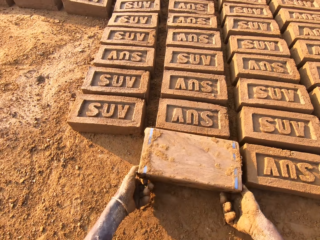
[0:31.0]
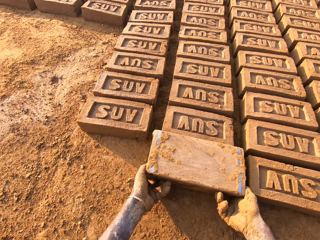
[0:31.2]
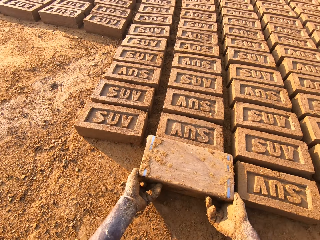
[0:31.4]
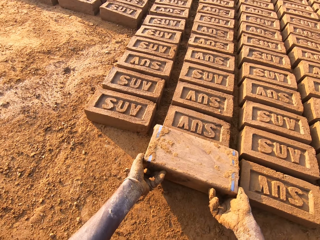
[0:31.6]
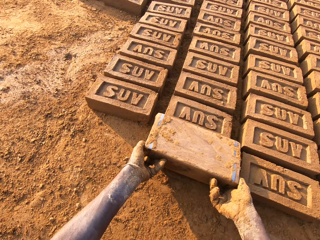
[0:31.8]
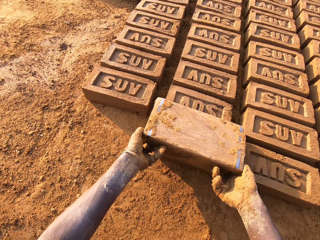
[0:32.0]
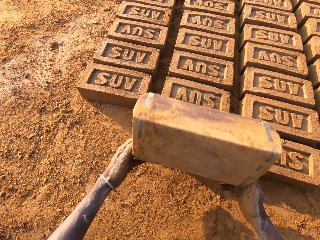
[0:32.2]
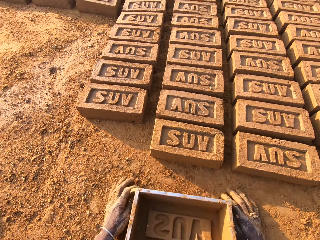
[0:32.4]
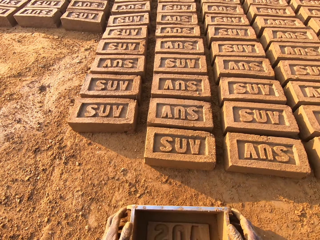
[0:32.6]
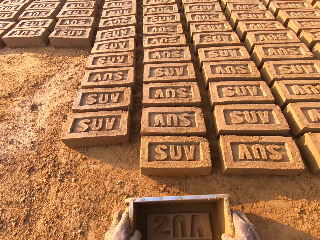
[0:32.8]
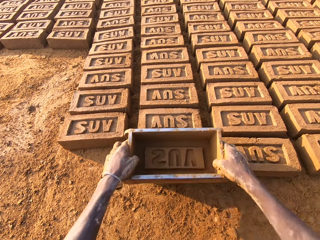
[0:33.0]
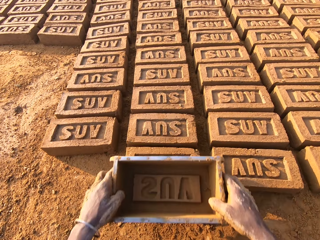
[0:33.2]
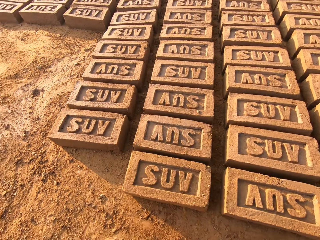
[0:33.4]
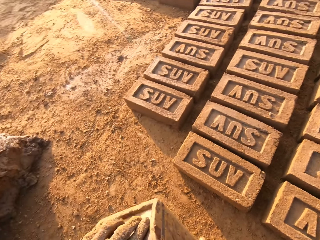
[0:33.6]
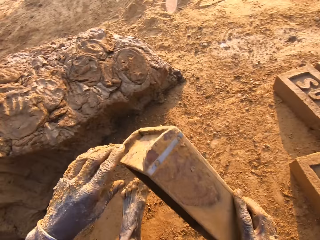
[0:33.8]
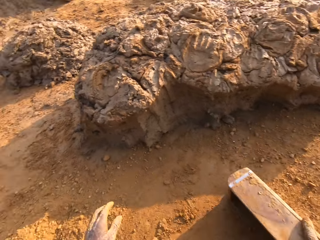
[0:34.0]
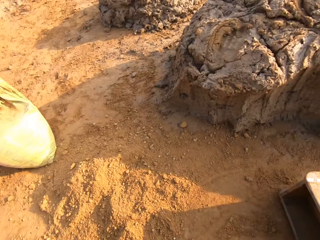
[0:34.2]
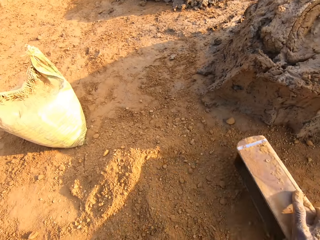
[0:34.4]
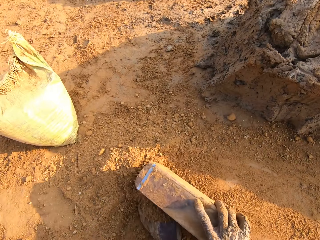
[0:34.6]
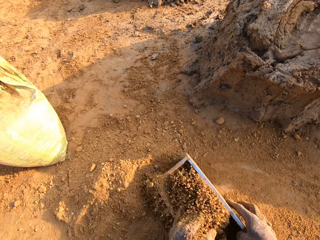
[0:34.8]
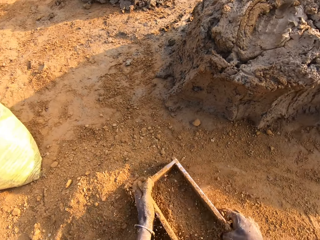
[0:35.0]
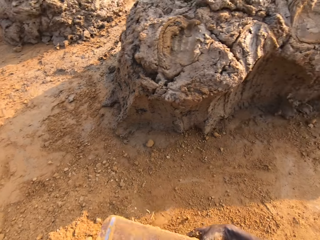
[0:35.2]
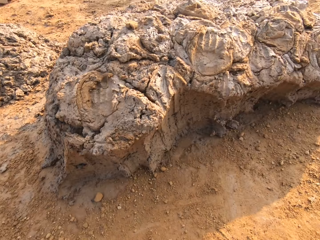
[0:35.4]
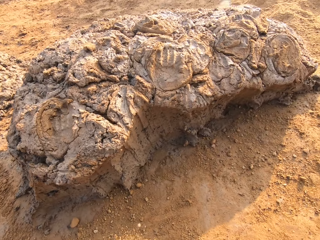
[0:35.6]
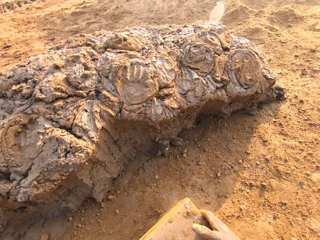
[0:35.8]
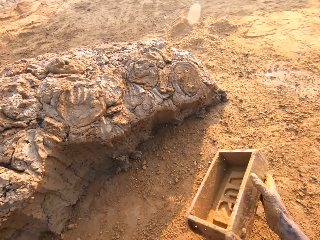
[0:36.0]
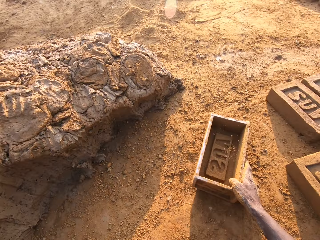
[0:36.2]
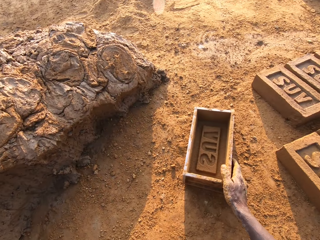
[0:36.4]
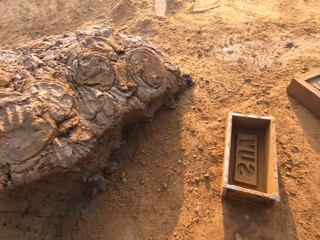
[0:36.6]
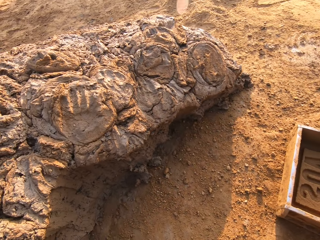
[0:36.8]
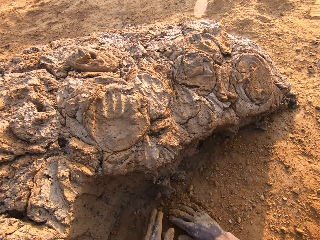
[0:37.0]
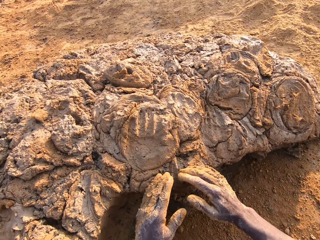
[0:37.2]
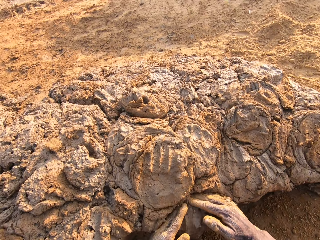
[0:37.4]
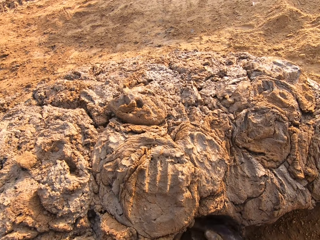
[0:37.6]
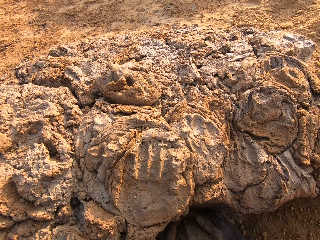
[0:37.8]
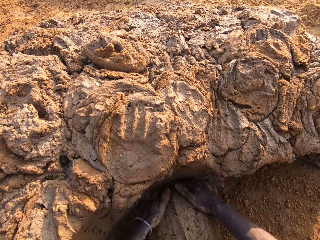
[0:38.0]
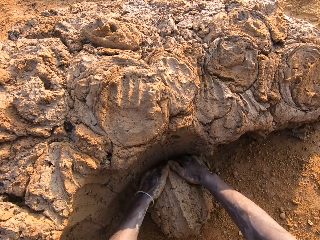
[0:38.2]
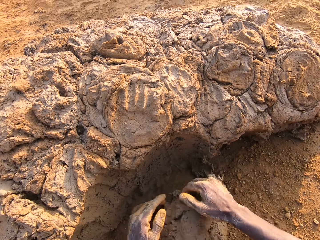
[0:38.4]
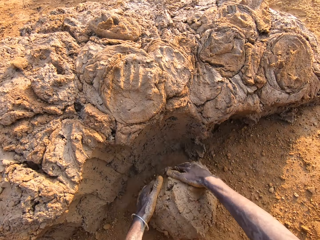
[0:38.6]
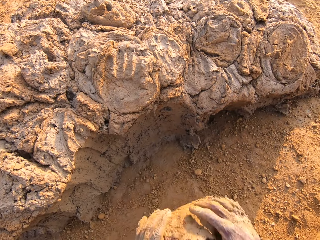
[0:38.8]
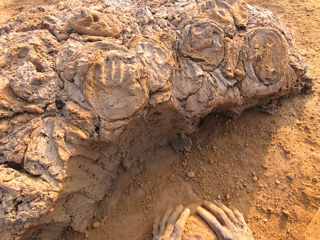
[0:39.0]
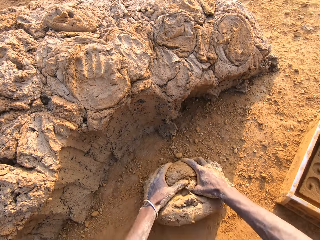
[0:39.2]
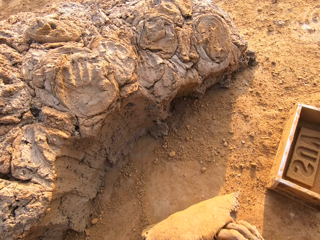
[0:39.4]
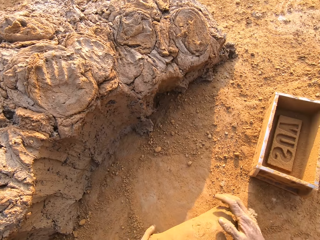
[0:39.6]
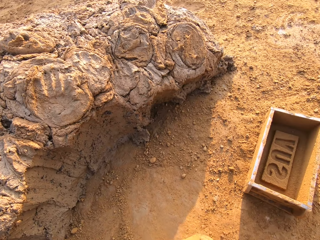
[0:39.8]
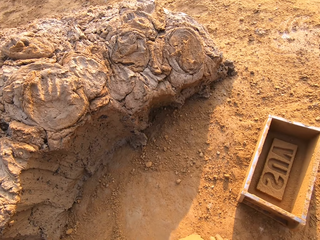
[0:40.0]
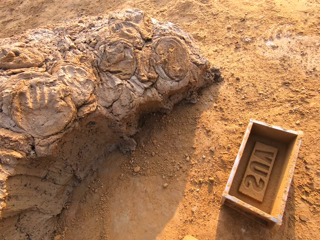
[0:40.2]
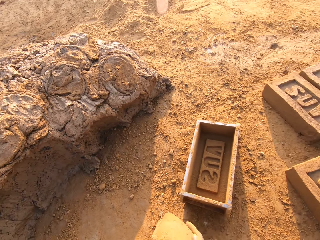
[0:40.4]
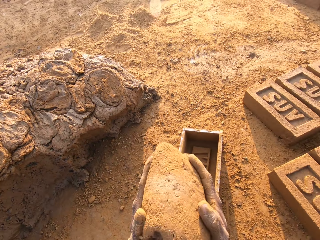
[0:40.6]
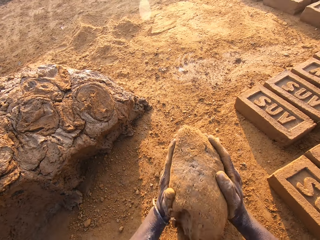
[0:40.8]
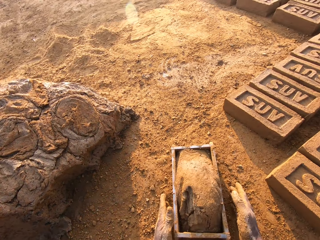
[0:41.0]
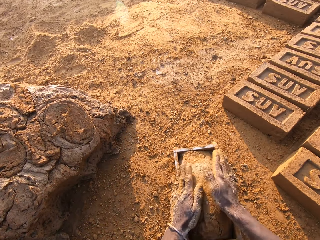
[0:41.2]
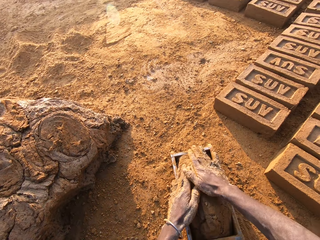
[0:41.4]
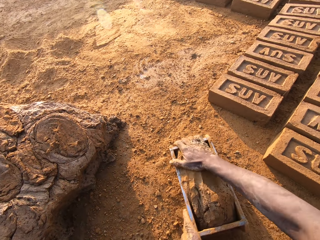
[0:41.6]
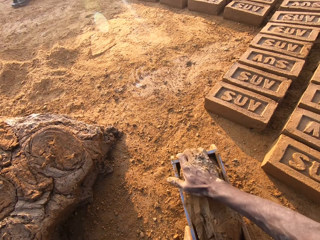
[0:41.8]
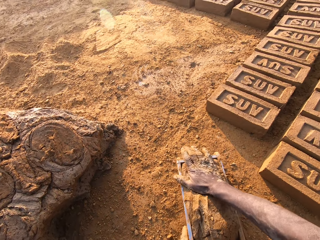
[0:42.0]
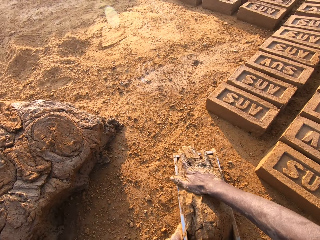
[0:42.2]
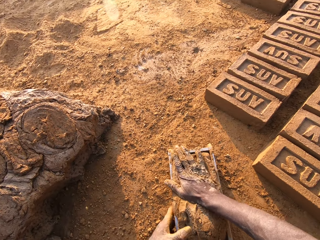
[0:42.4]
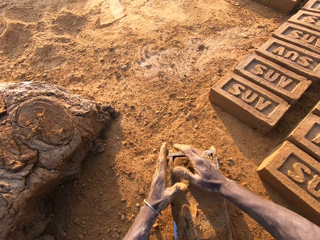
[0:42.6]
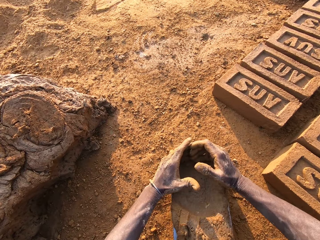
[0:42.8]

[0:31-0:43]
The camera wearer pours the shaped mud off the box. They scoop some sand with the box. They put the box down. They scoop some mud. They roll the mud on the ground. They put the mud in the box.

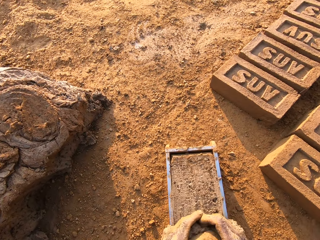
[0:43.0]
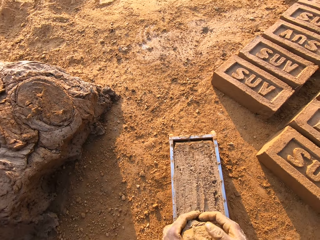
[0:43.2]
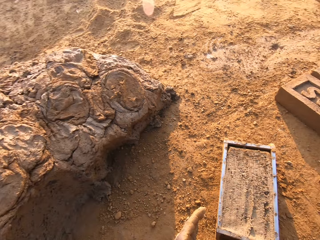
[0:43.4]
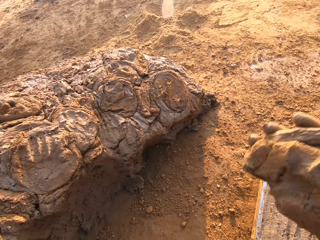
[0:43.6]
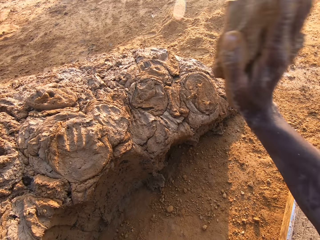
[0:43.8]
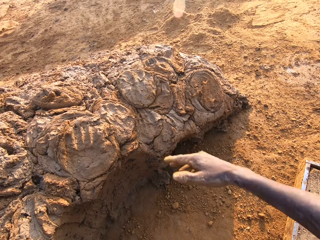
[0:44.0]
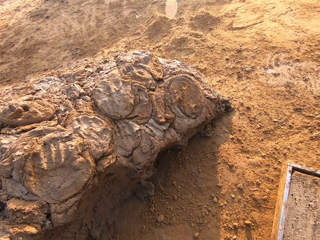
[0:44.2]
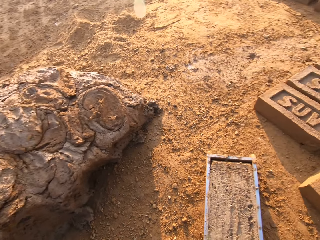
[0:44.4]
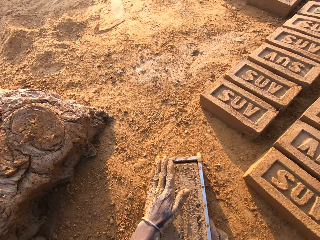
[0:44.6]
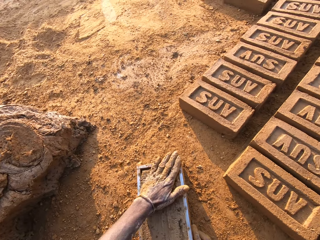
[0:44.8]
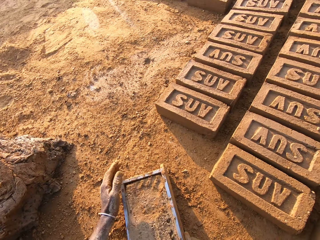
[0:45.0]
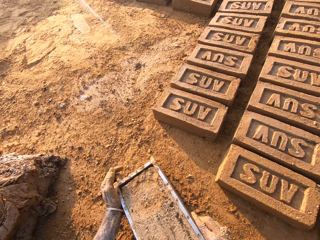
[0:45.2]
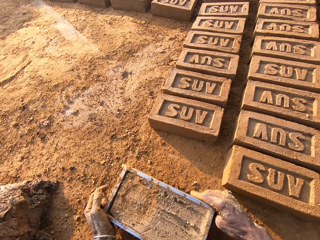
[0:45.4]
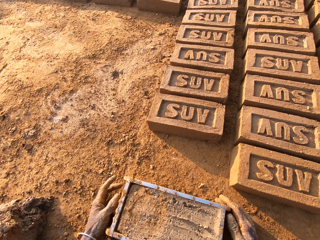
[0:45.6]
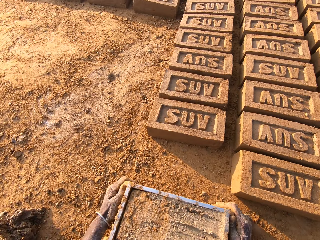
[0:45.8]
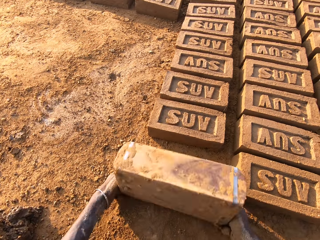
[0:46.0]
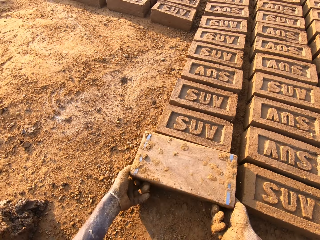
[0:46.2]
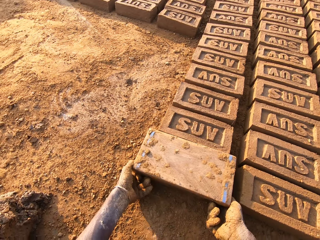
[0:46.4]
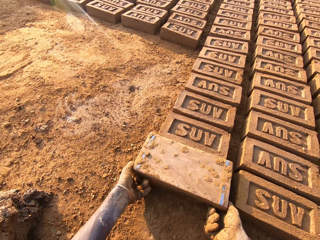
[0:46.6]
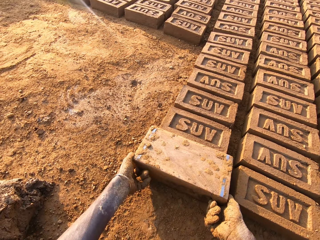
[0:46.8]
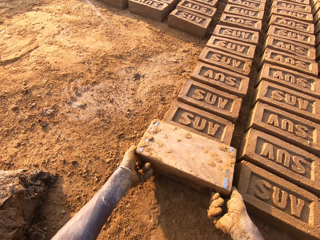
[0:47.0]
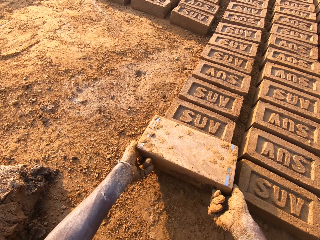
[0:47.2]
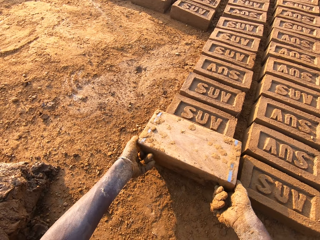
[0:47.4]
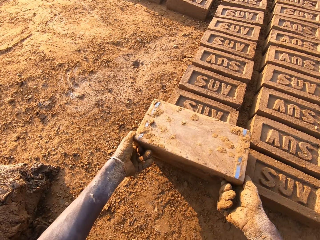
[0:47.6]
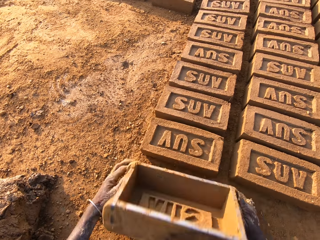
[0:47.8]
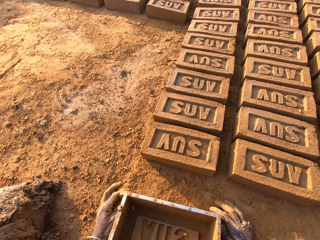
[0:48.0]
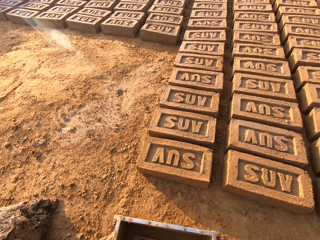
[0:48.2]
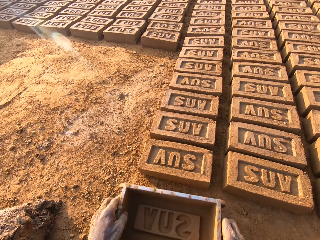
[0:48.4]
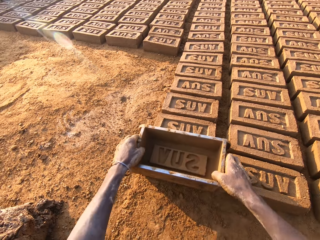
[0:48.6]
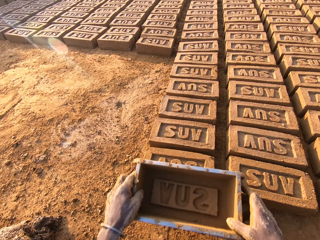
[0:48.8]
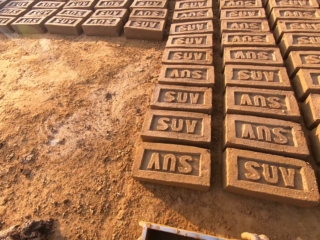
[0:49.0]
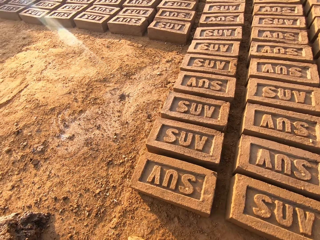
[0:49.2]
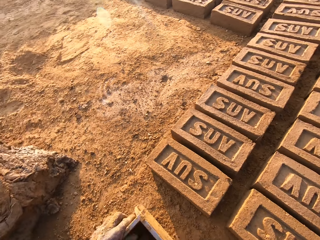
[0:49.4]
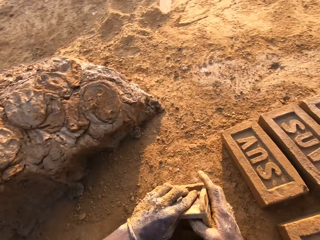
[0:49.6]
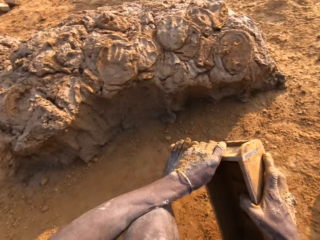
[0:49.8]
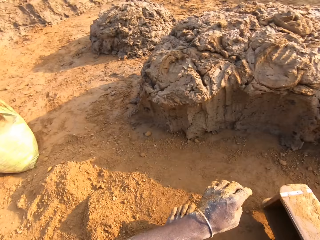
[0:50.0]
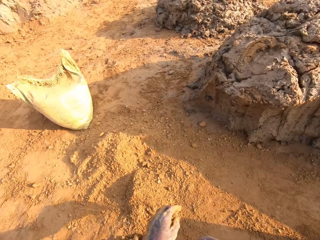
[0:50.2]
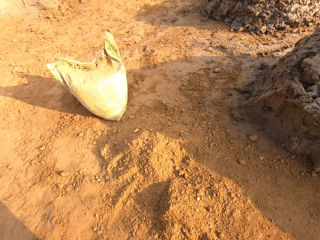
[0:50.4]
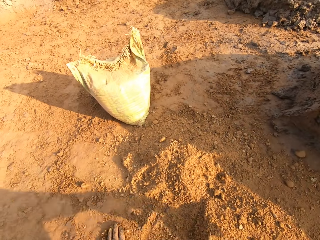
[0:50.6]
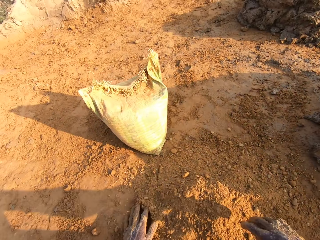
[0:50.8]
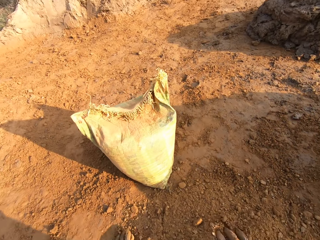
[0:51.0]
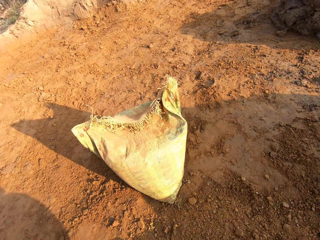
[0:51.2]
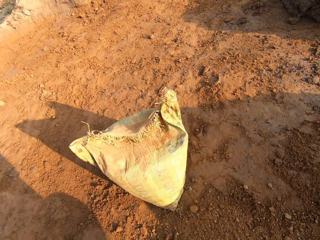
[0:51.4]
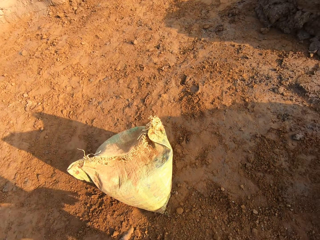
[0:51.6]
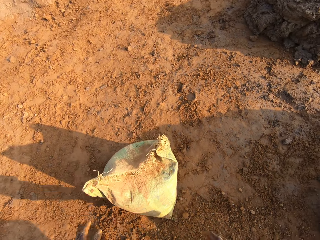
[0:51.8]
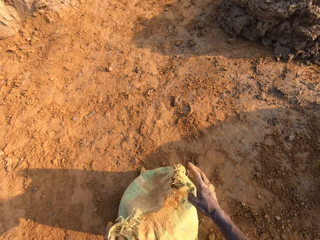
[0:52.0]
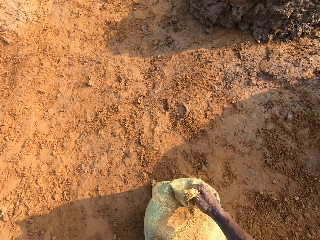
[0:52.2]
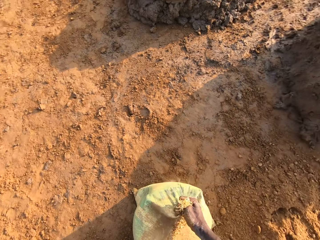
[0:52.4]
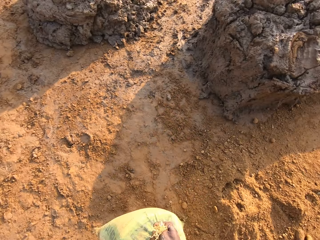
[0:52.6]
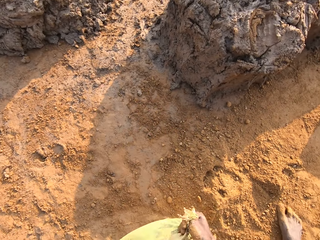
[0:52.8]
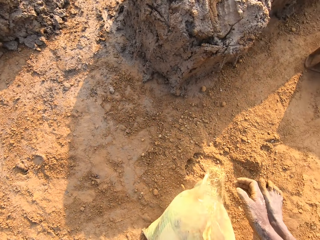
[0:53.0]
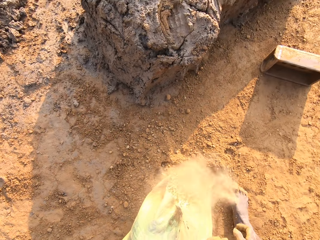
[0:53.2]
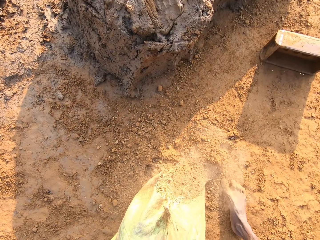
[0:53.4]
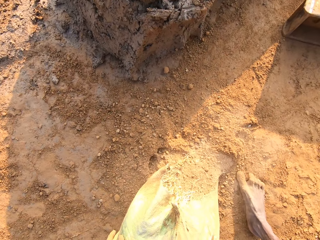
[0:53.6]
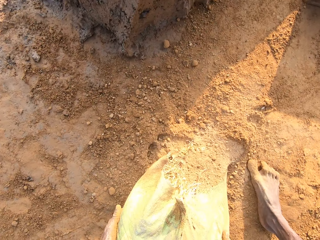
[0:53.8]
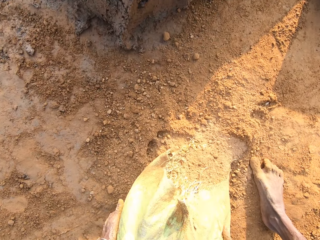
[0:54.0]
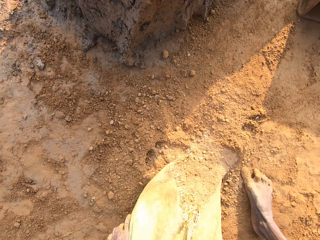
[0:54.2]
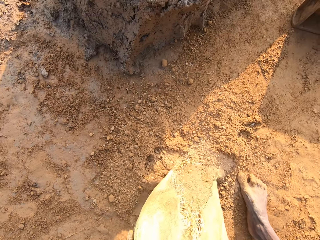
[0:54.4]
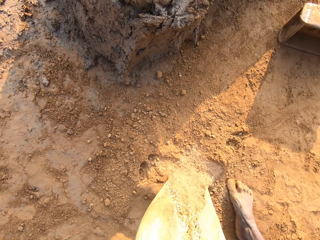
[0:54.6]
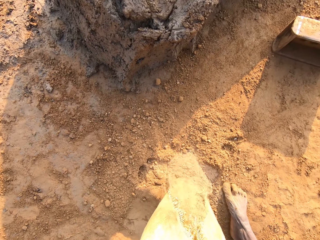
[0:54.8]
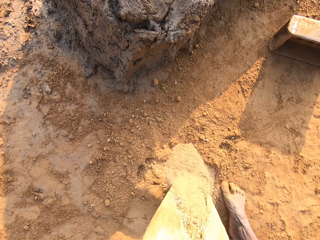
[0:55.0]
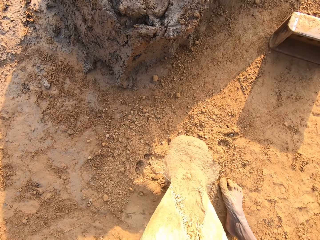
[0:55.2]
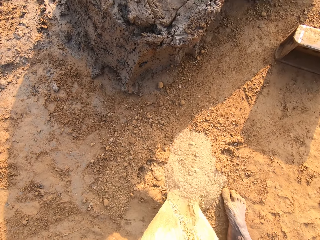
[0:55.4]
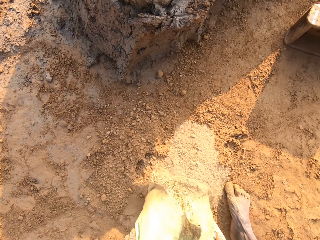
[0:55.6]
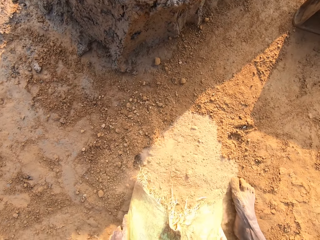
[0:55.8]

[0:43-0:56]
The camera wearer cuts off the extra mud. They put the extra mud down. They pick up the box. They pour the shaped mud off the box. They drop the brick mould on the ground. They stand from the ground. They touch a sack on the left side of the clay heap. They hold up the sack of sand. They push the sack on the ground. They pour out sand from the sack to the ground.
